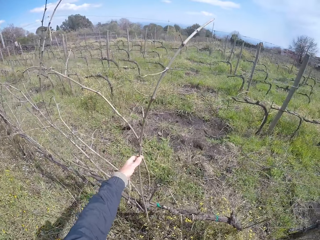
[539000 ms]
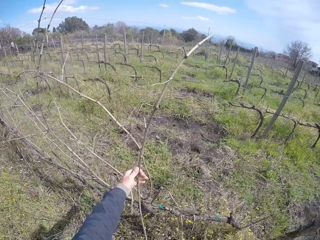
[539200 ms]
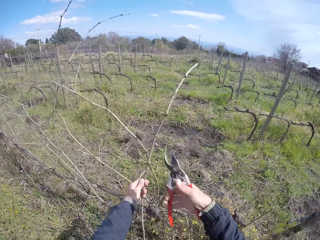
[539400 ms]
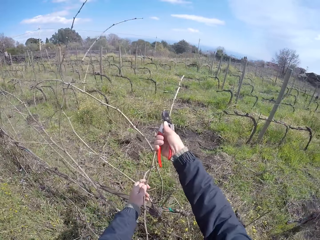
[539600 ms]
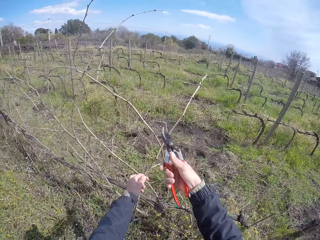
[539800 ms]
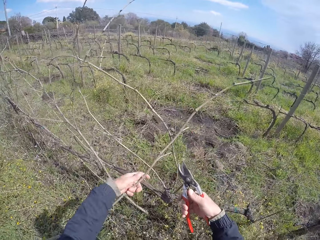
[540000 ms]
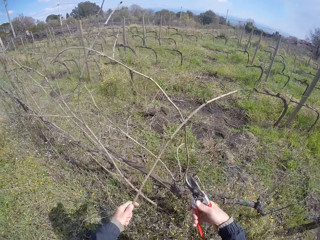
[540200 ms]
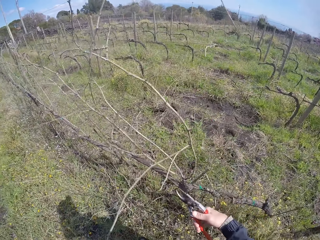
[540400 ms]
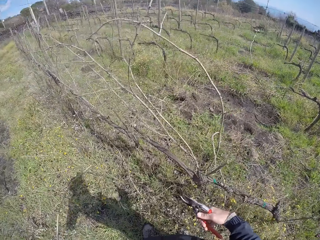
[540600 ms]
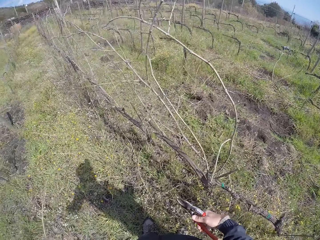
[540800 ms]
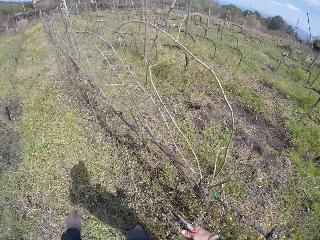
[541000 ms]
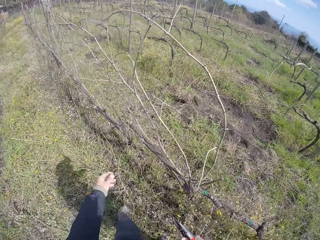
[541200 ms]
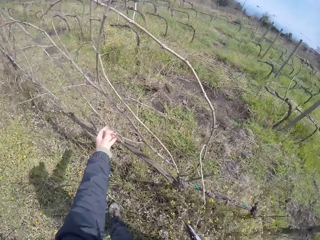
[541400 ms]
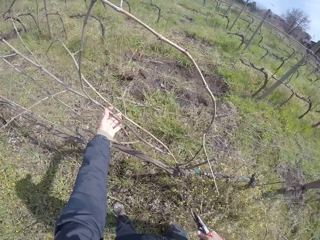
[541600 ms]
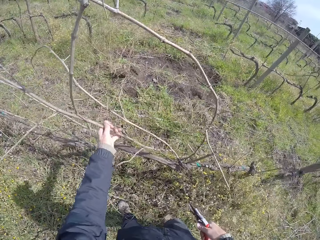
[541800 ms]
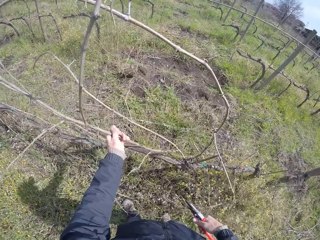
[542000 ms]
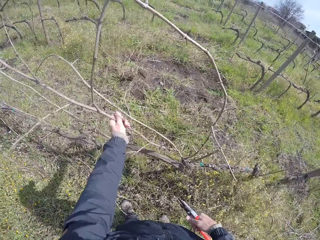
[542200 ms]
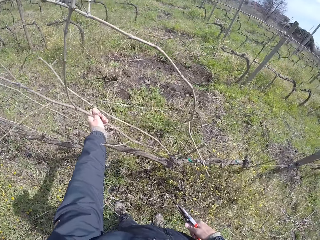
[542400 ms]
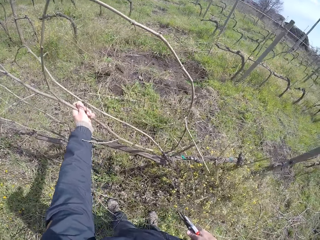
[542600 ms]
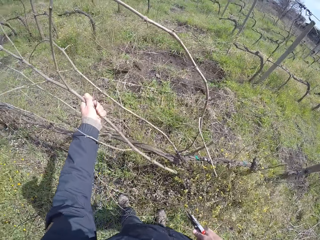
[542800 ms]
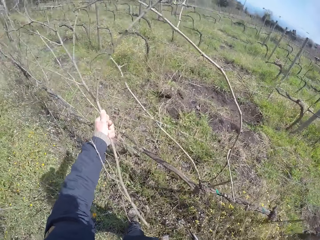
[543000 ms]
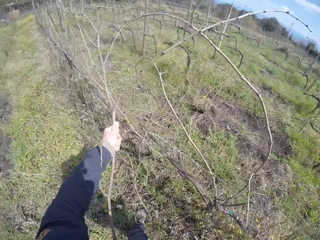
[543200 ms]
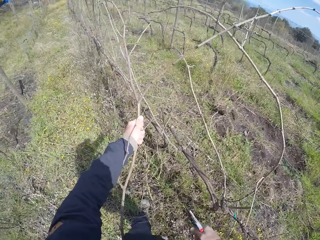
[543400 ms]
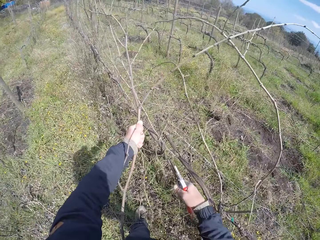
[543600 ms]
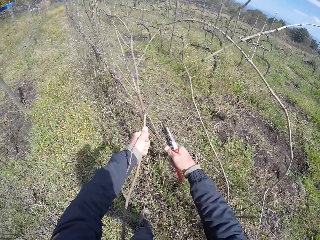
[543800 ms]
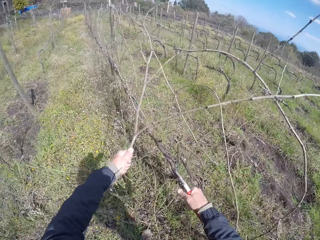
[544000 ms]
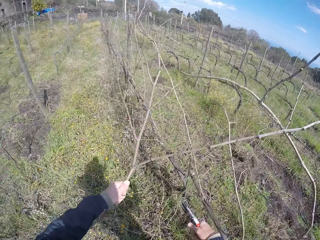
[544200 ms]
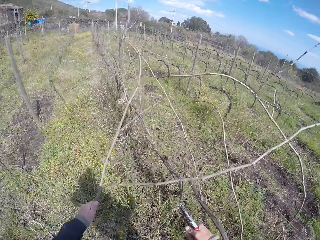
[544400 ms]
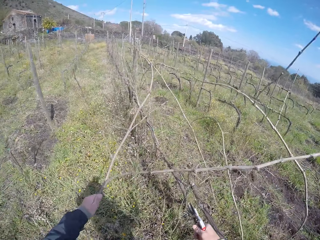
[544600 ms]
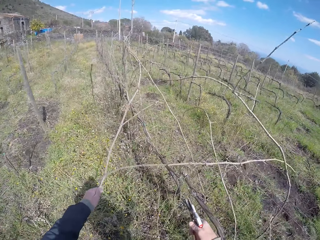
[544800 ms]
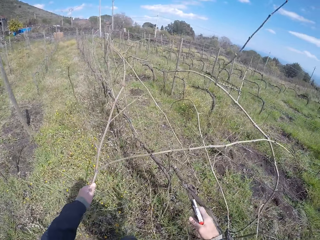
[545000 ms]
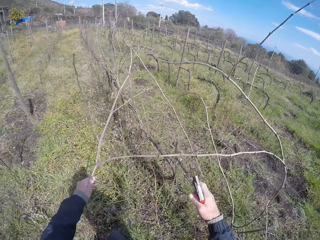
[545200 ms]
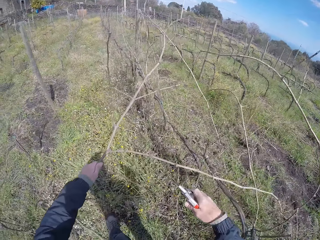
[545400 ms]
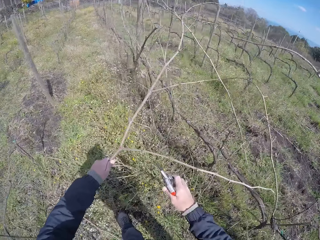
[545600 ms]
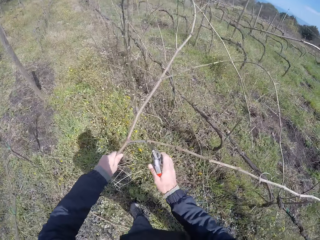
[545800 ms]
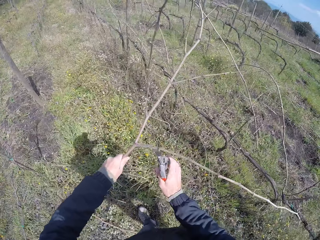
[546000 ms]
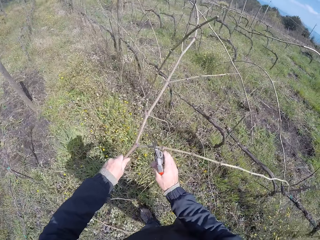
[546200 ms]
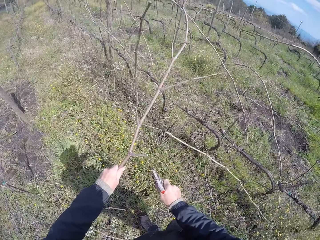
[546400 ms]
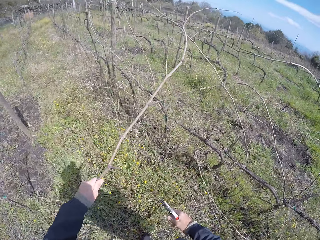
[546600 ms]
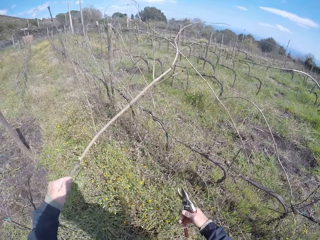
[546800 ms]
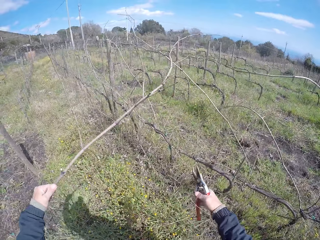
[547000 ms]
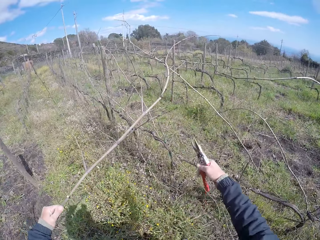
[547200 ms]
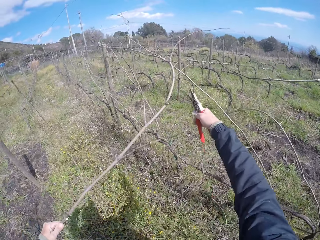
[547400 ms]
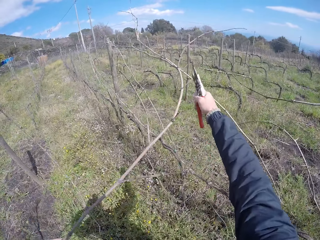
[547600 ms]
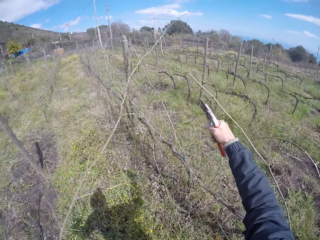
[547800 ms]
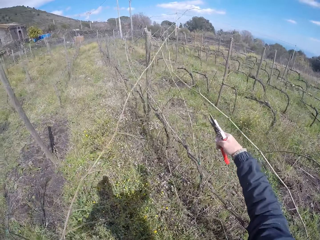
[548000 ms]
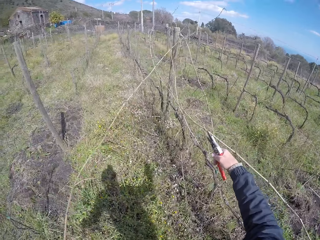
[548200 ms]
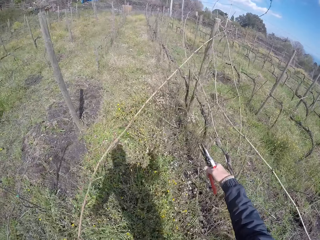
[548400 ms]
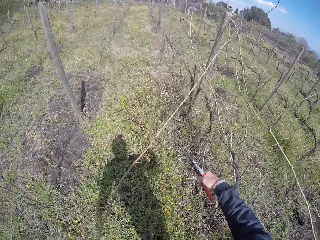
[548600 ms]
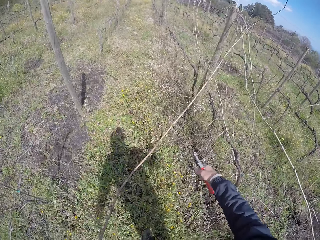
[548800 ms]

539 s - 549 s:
The camera wearer pulls a twig with her left hand from the fence. She holds wood with the left hand. She cuts the twig with a pruner in her right hand. She pulls a twig with her left hand from the fence. She drops the wood with the left hand. She pulls a twig with her left hand from the fence. She holds the wood with the left hand. She cuts the twig with the pruner in her right hand. She does so again. She pulls a twig with her left hand from the fence. She cuts the twig with the pruner in her right hand.

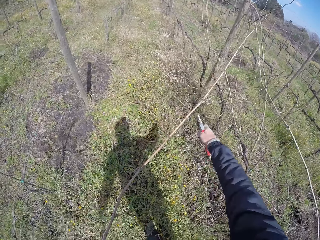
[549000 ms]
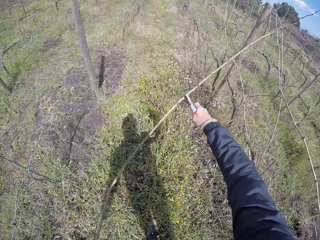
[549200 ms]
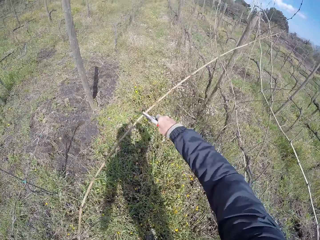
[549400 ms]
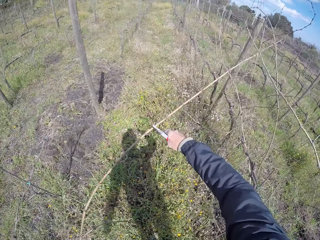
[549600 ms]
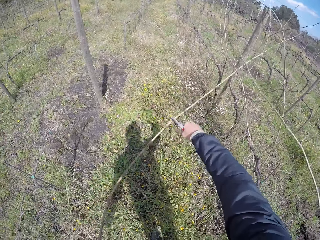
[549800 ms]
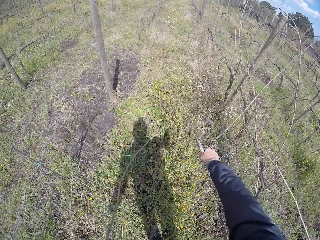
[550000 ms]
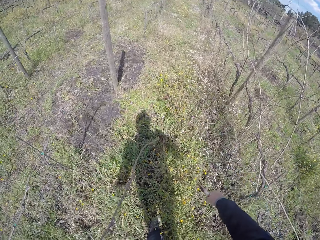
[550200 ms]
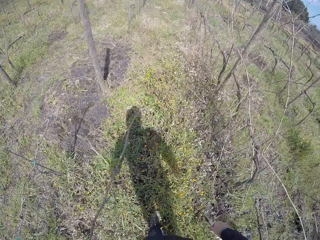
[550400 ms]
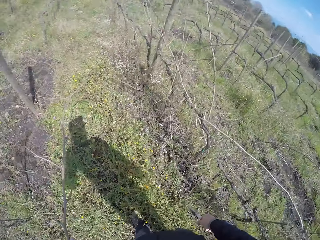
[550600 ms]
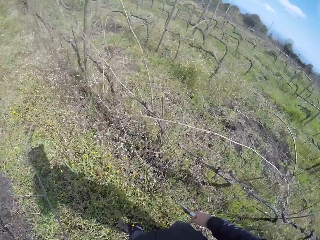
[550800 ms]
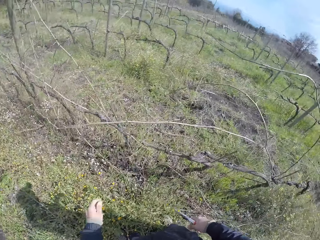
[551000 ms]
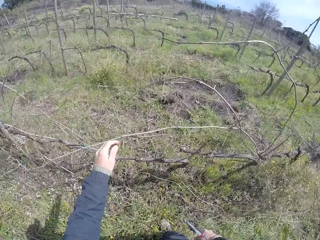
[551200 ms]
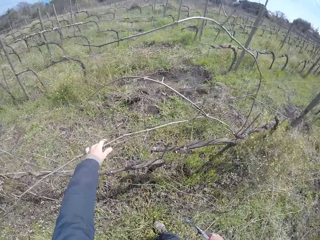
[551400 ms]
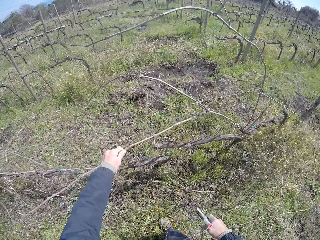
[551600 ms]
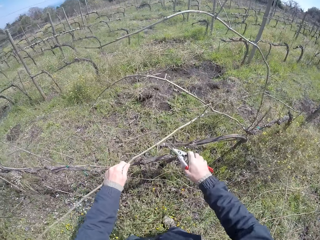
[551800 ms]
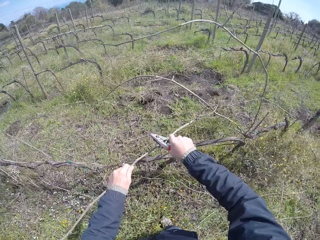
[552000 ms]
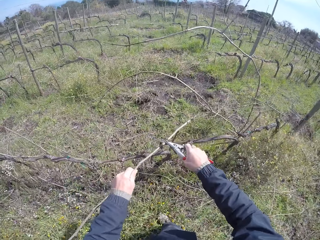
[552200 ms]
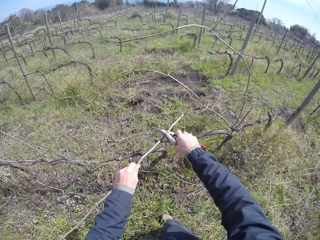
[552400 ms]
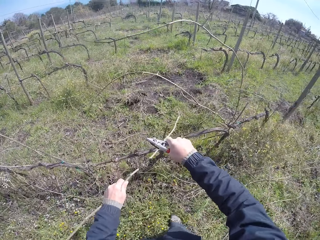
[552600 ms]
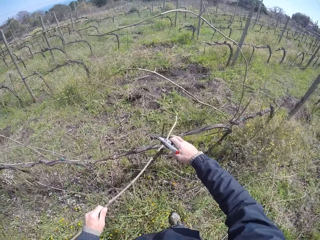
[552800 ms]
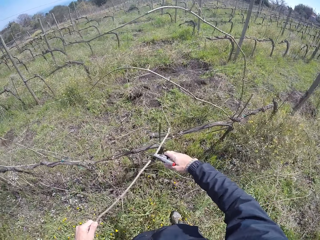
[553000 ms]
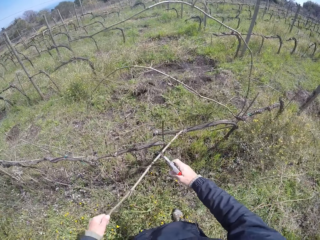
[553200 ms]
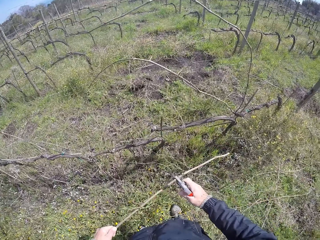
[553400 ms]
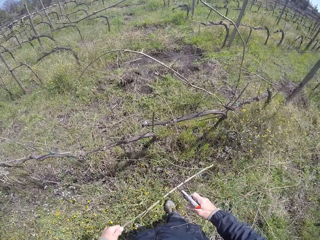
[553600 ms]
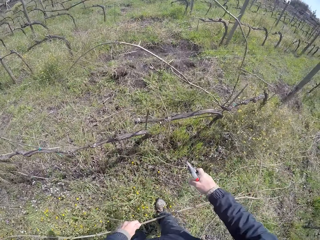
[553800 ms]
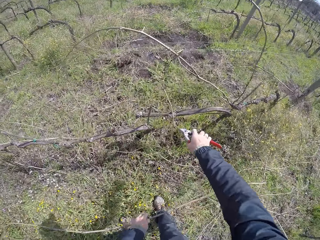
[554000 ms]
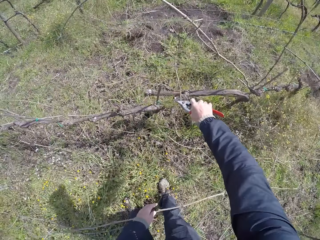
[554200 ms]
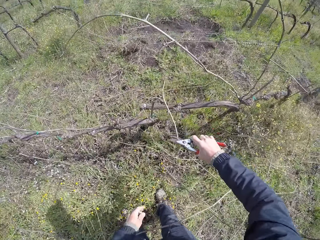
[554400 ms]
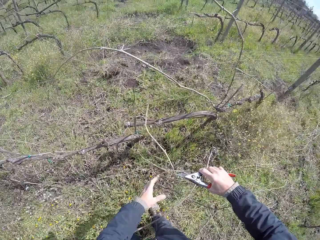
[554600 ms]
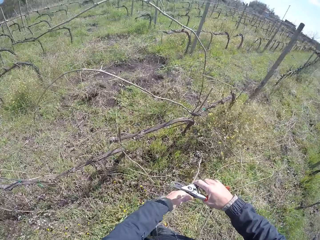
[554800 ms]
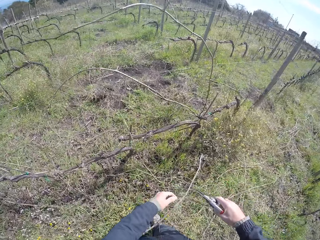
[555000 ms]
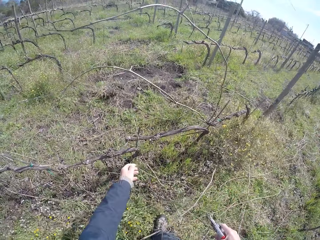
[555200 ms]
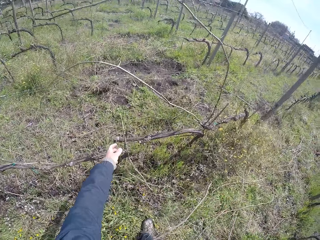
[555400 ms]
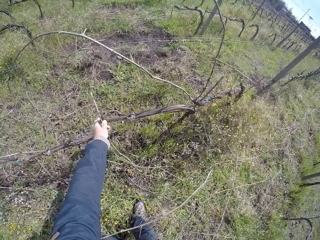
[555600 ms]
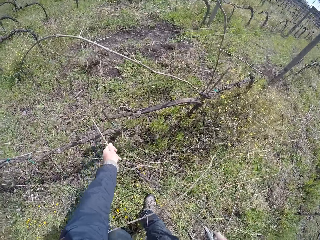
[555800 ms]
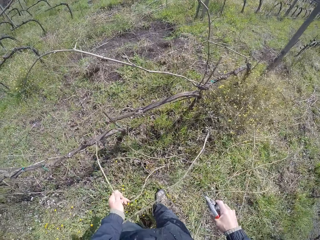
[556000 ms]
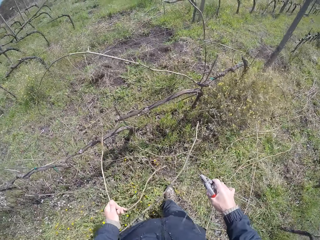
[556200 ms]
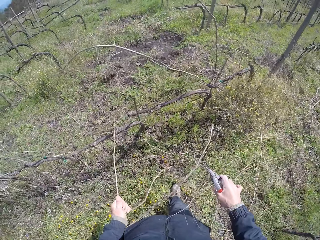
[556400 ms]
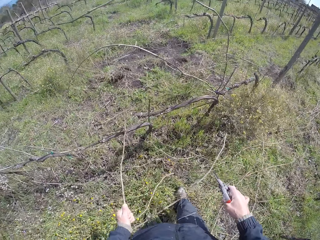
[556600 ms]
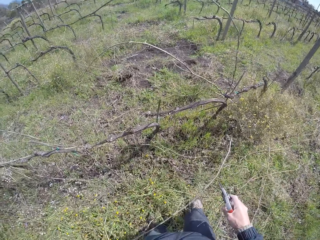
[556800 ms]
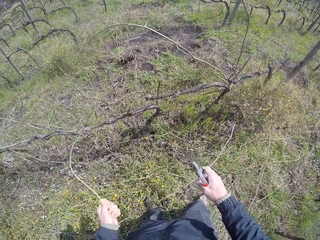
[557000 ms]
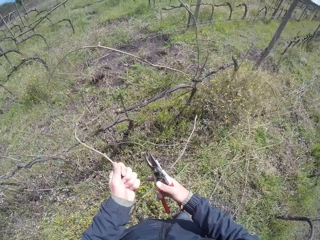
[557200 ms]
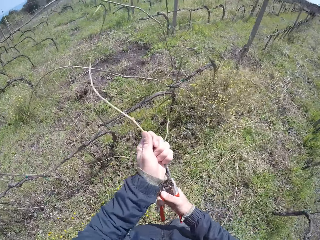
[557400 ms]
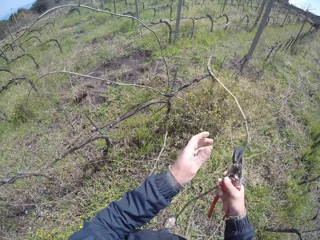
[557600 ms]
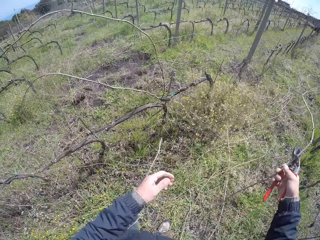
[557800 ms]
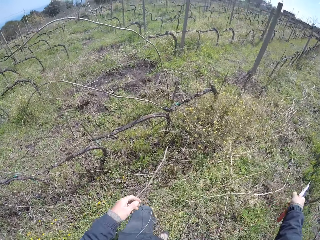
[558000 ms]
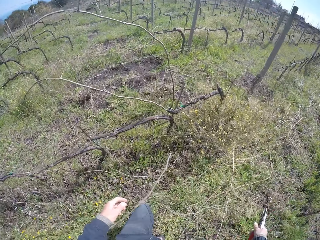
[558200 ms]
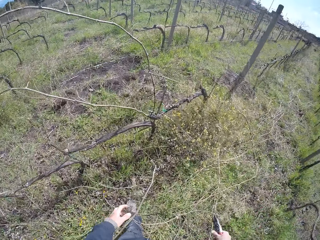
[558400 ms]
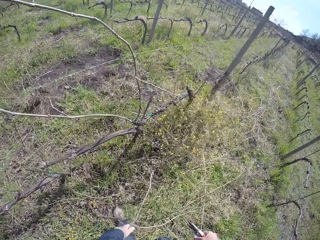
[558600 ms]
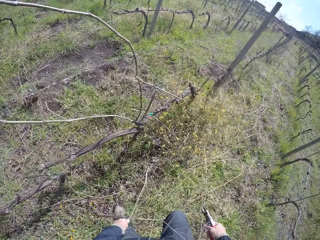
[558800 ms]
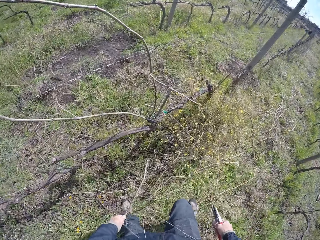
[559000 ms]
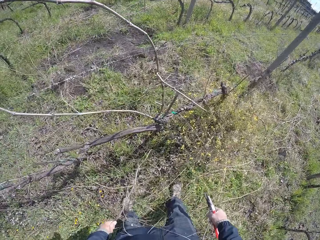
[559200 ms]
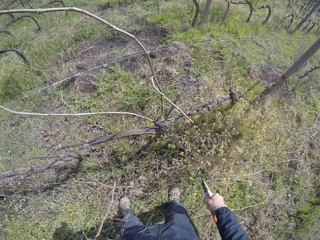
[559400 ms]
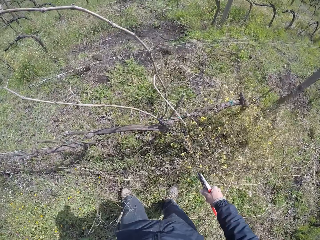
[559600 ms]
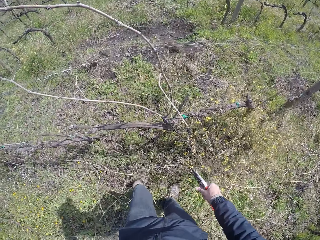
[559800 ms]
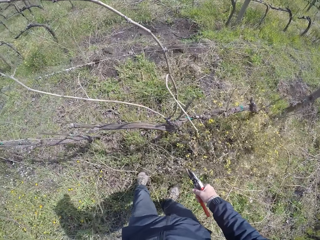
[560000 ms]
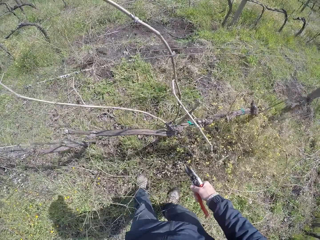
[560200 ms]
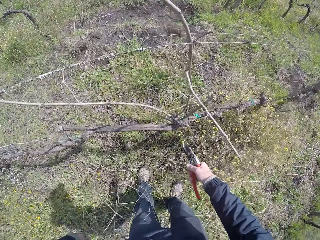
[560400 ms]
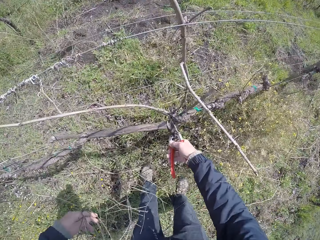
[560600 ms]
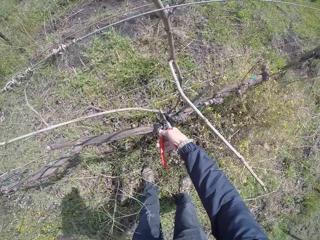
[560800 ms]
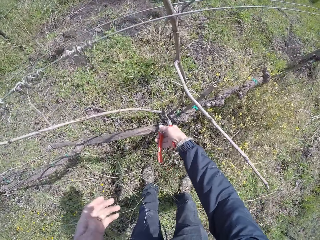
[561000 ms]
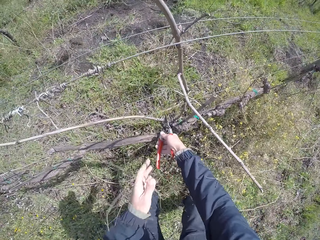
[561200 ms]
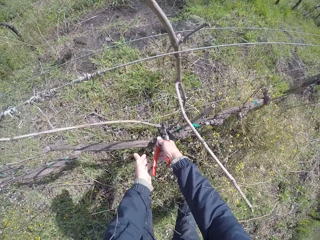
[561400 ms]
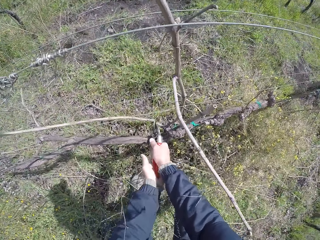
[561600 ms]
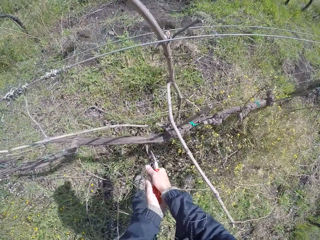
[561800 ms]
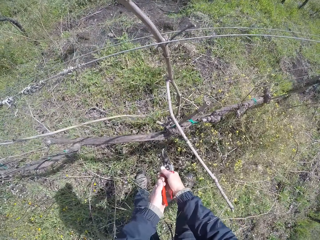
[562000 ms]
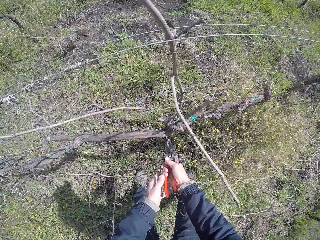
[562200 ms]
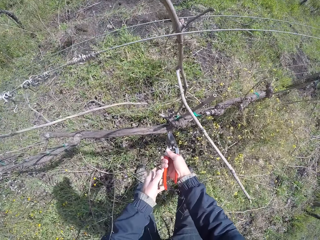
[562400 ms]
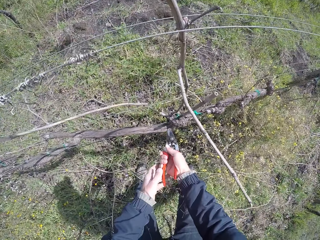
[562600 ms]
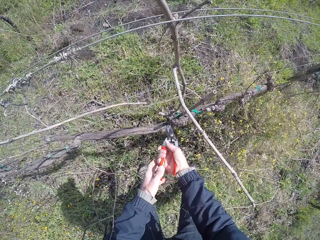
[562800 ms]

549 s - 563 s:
The camera wearer pulls wood with the left hand. They cut the twig with a pruner in her right hand. They drop the wood with the left hand. They pull a twig with her left hand from the fence. They hold the wood with the left hand. They cut the twig with the pruner in her right hand. They pull the wood with the left hand. They pull a twig with the pruner in her right hand. They drop the wood with the left hand. They hold a twig on the fence with his left hand. They remove a dry branch on the fence. They pass the twig to his right hand and drop the twig in his right hand on the floor. They prune twigs on the fence with the pruning shears with both hands.
